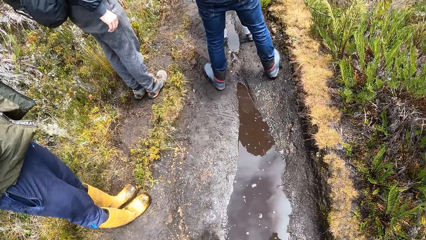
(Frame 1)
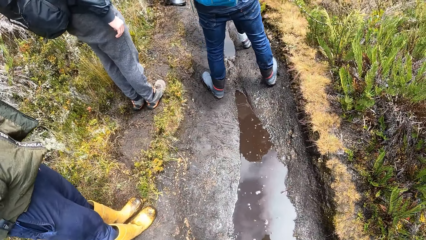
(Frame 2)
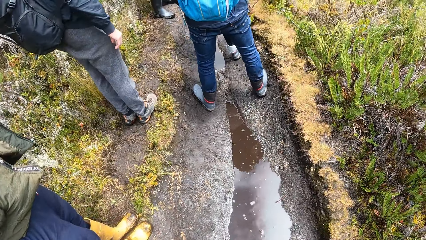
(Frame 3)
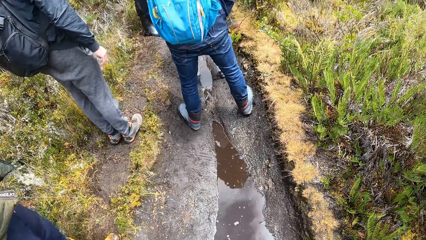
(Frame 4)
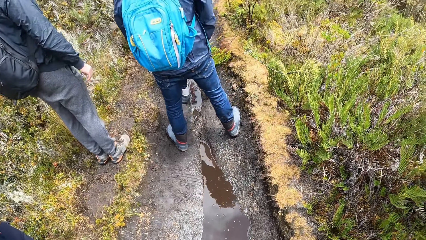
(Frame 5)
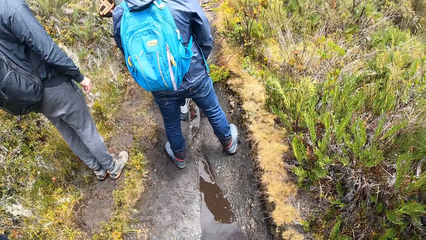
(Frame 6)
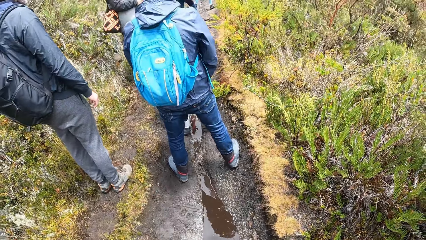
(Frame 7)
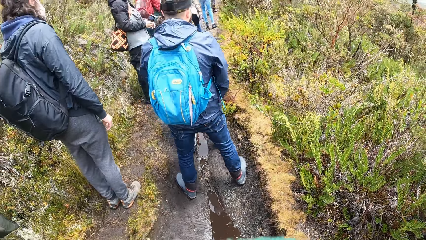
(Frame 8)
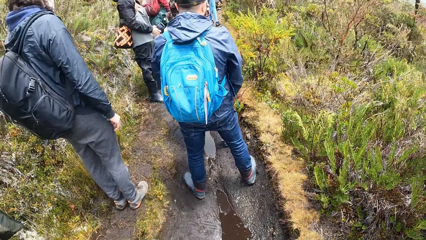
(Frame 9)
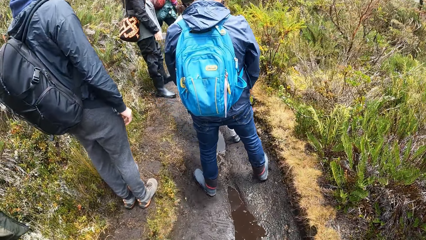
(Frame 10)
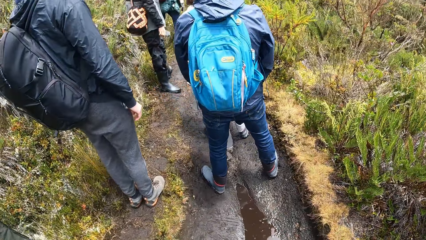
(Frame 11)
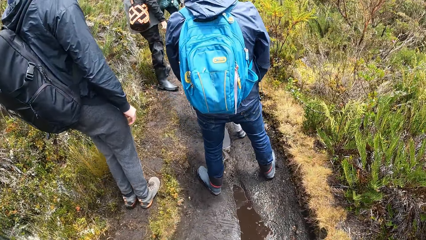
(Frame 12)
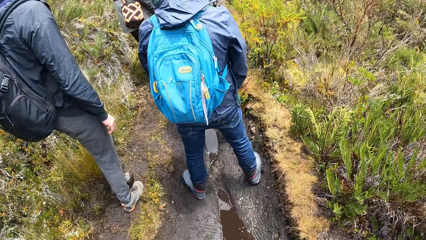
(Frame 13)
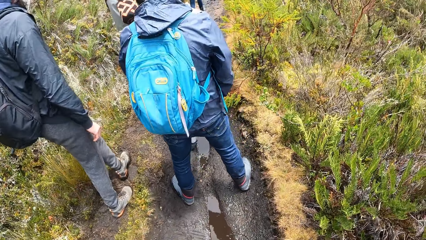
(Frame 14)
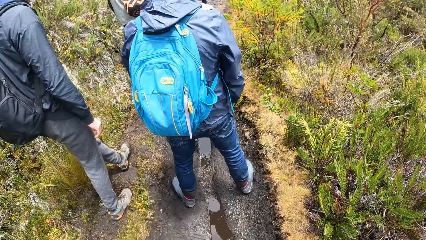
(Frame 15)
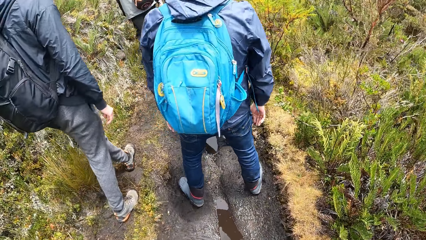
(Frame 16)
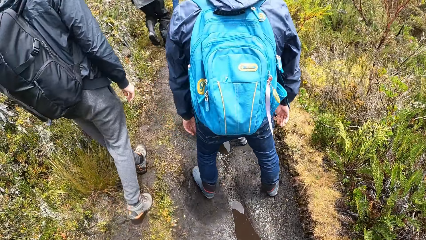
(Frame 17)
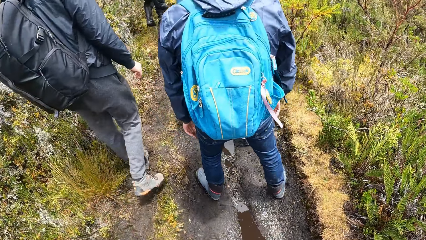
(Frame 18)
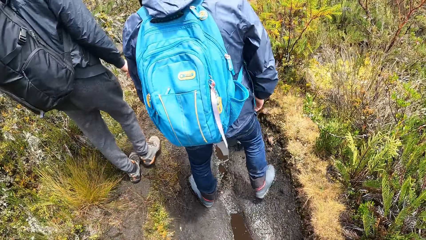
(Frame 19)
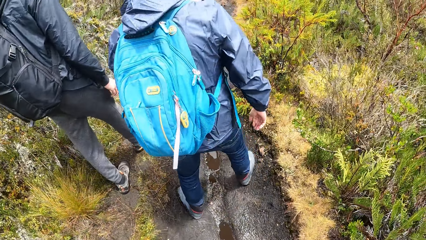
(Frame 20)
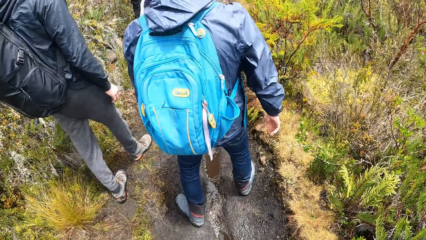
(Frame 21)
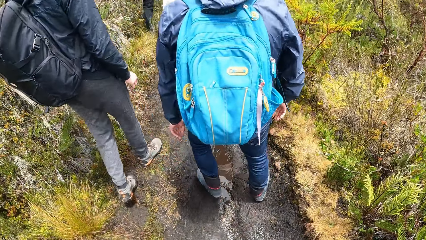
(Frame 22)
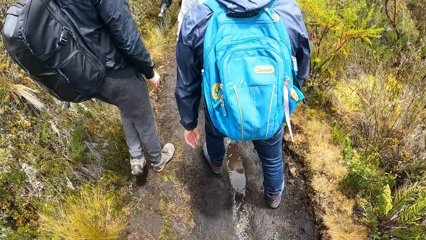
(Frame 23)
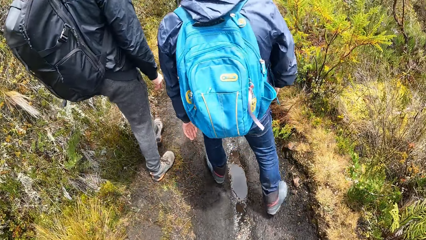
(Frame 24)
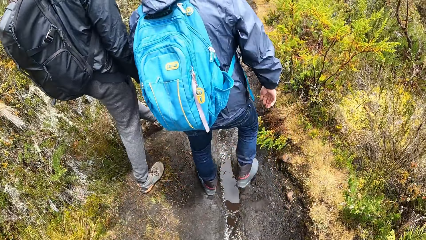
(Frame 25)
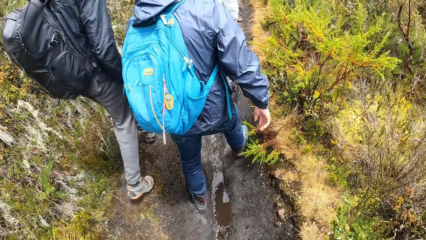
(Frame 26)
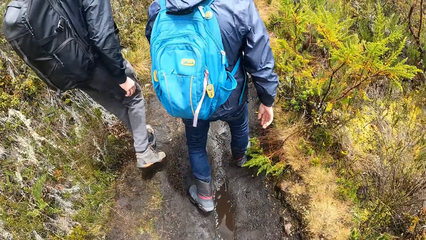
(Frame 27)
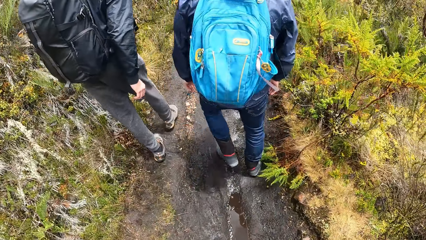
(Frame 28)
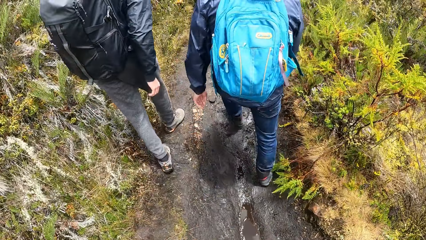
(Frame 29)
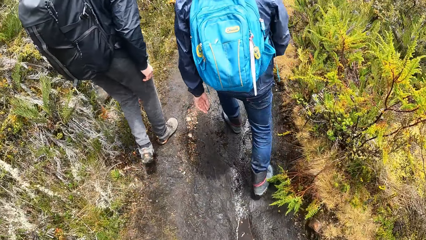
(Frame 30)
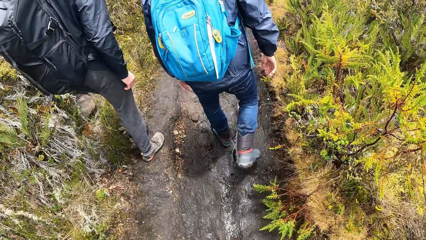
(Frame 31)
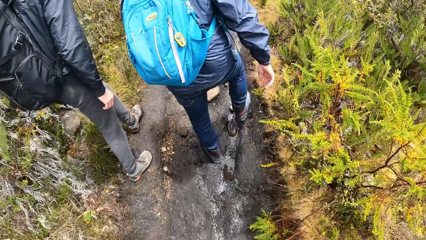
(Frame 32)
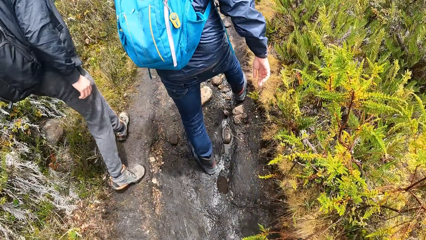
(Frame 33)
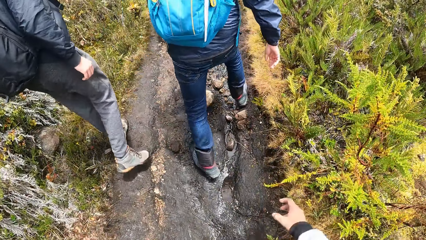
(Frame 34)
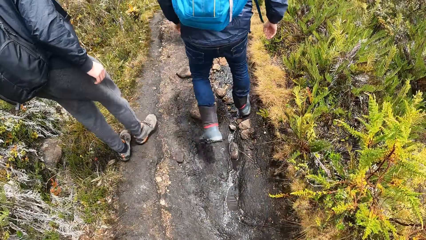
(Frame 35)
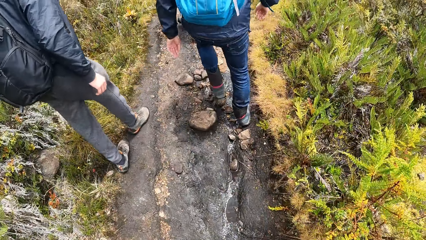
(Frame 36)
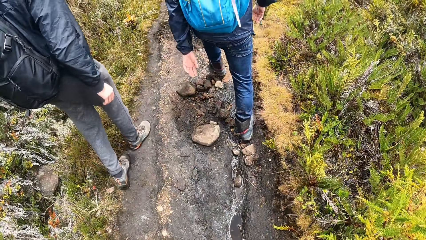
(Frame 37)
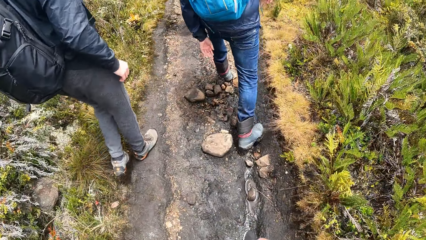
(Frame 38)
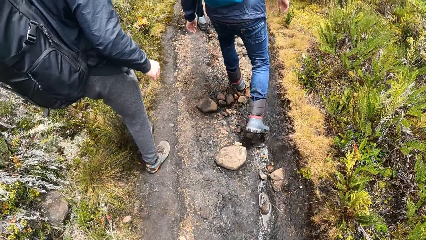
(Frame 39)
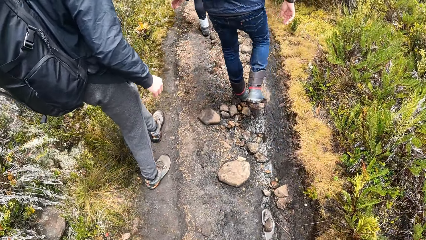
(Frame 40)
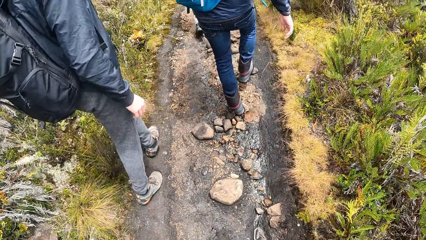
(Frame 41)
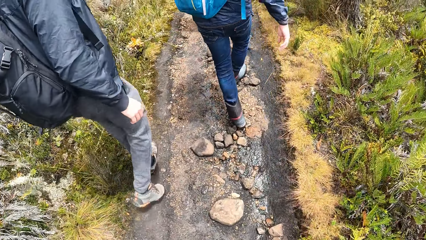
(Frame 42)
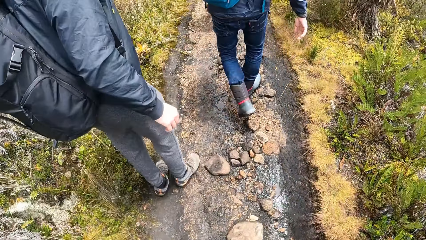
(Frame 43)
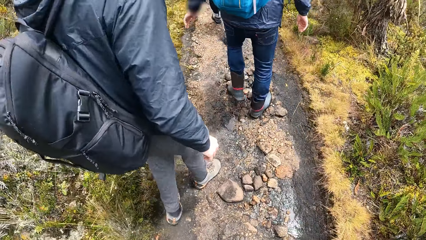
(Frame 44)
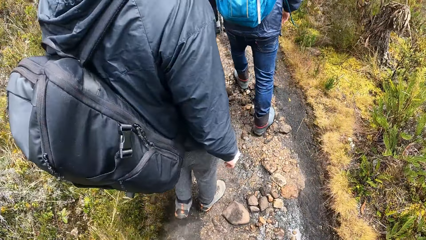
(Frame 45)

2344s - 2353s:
The camera wearer walks around.

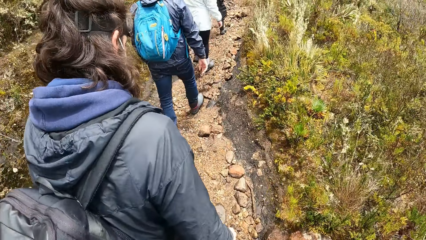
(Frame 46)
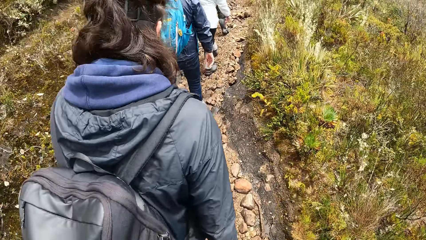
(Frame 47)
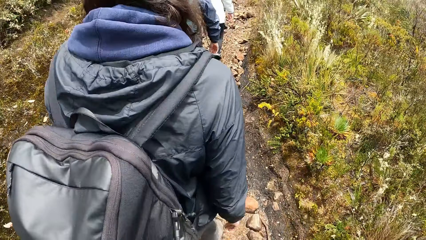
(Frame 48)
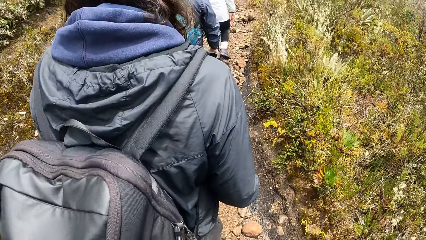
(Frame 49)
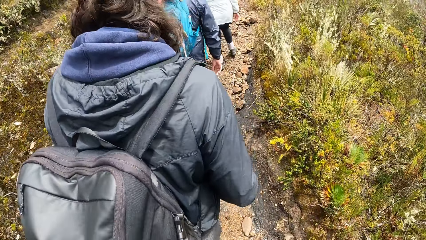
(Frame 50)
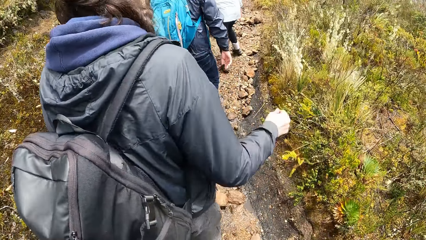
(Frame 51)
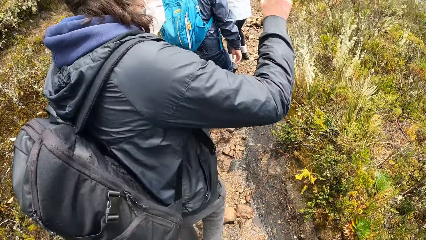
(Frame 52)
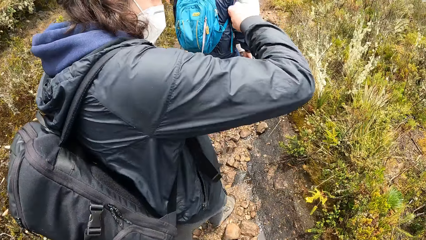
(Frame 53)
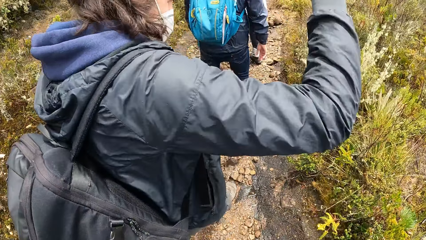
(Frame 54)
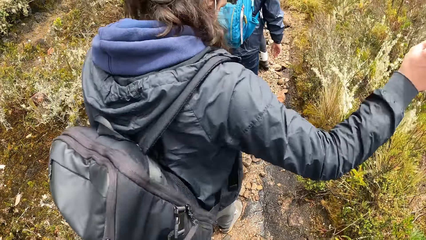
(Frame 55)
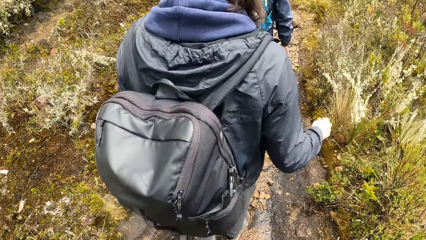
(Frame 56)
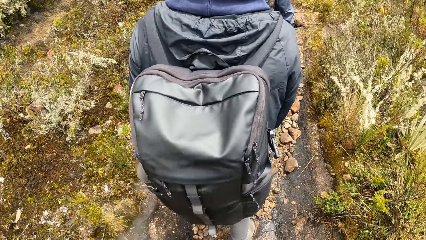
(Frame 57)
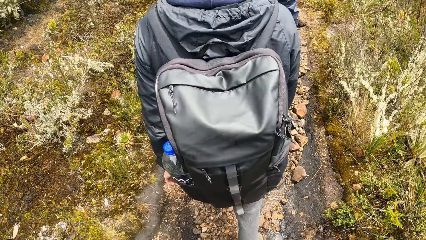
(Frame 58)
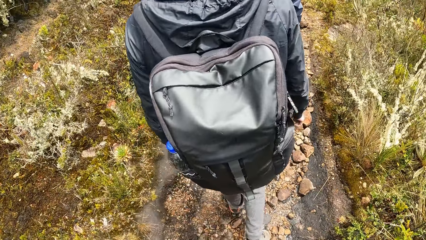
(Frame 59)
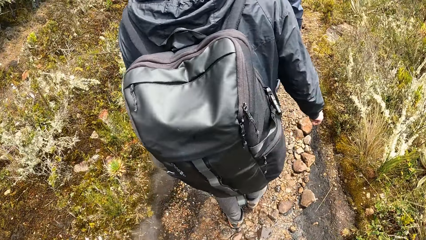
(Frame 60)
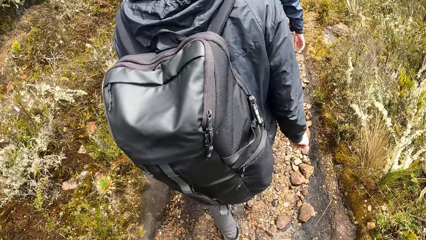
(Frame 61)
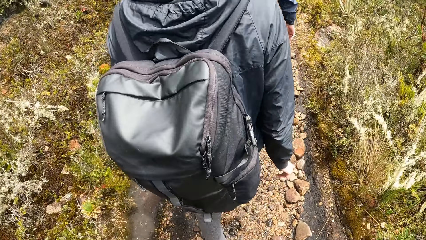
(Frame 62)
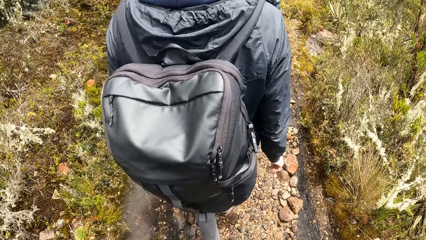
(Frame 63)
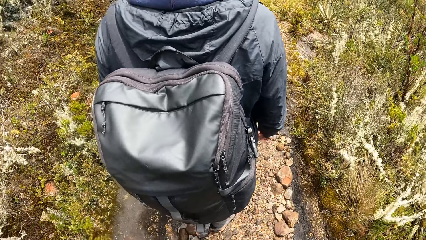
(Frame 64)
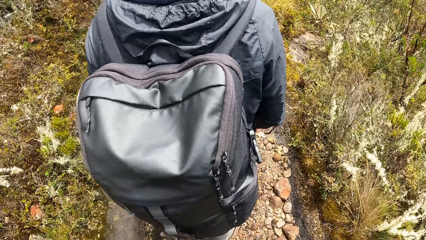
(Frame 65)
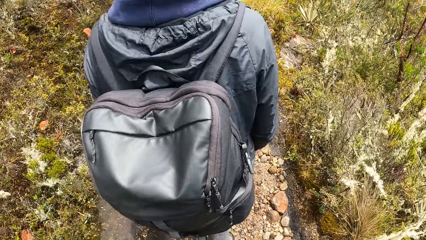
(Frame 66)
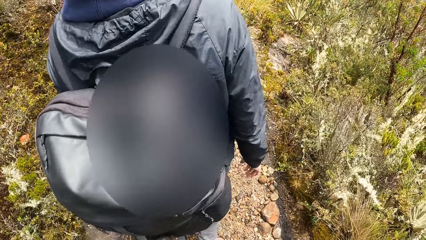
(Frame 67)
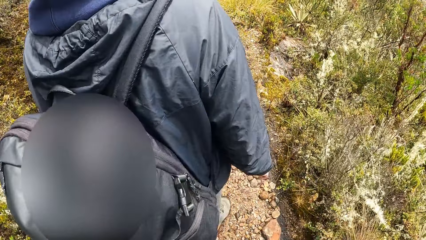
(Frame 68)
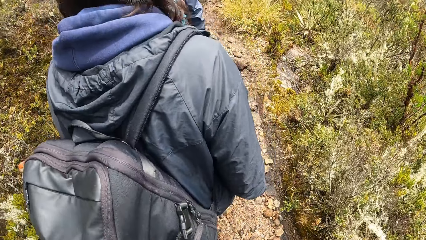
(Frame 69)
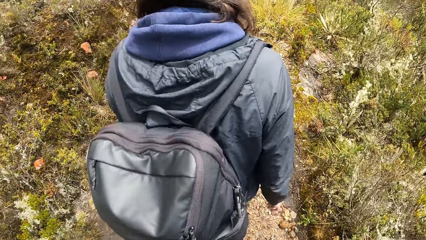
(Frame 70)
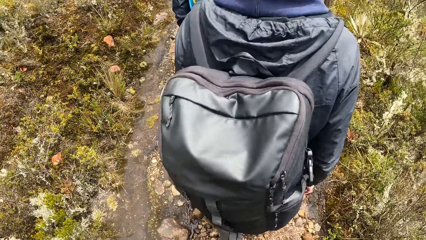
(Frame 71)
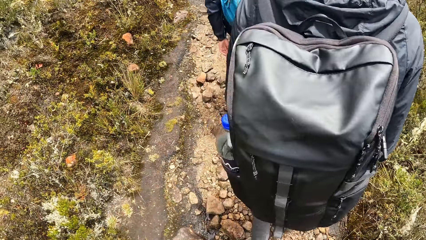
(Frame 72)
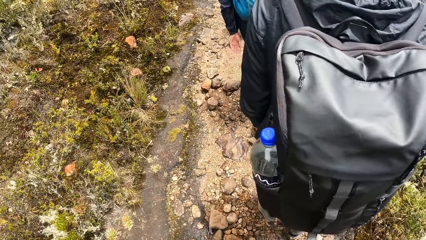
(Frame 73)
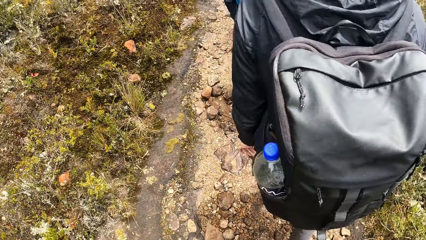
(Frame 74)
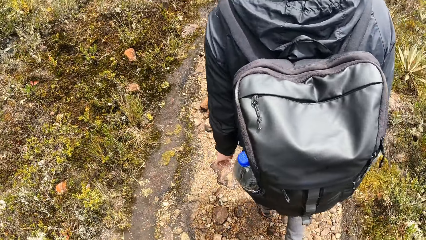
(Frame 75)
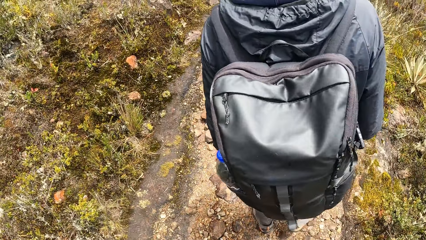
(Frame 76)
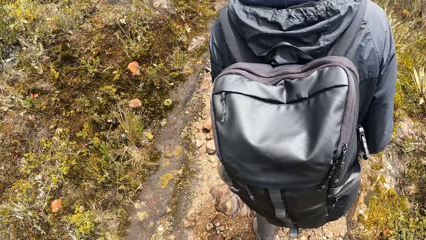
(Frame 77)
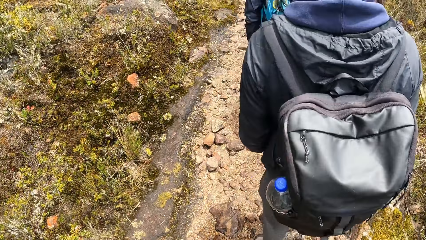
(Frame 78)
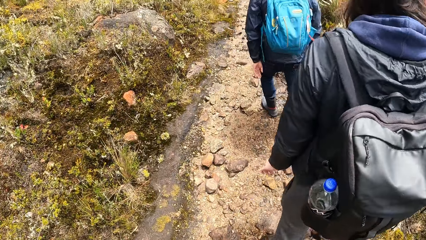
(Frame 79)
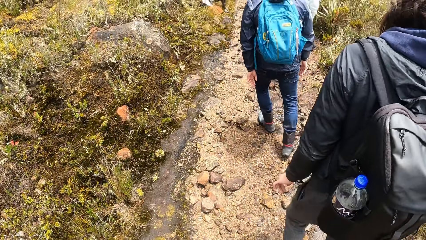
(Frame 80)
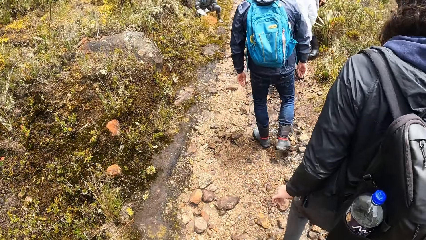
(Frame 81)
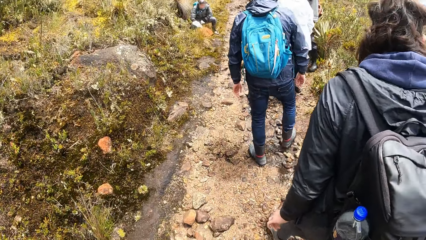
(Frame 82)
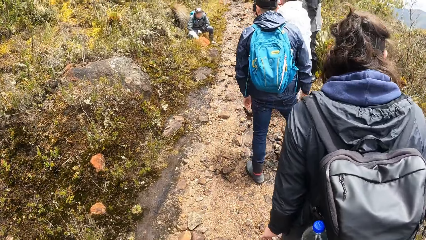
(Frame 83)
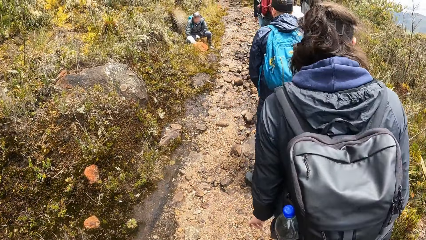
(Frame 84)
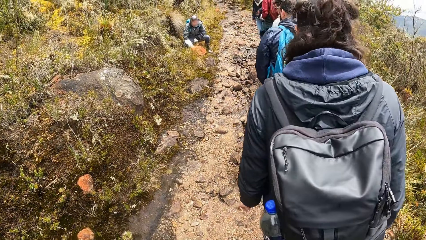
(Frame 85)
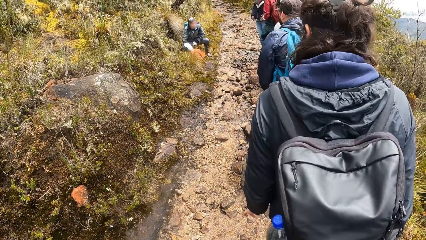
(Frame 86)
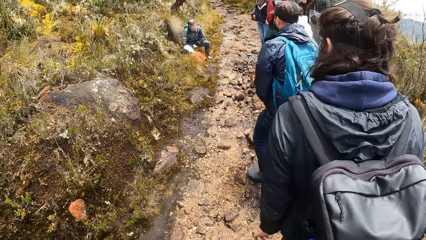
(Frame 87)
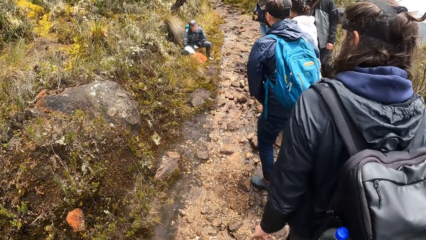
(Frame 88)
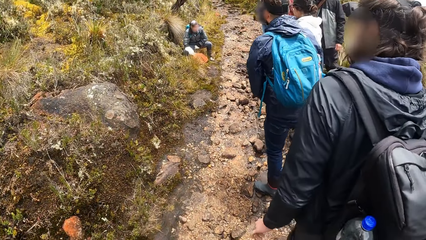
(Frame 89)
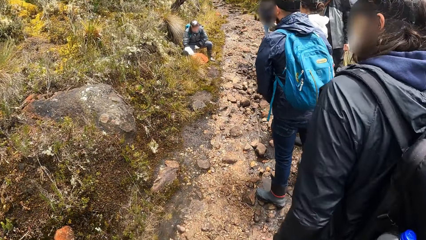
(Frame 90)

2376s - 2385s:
The camera wearer shows hand gestures and walks around.
